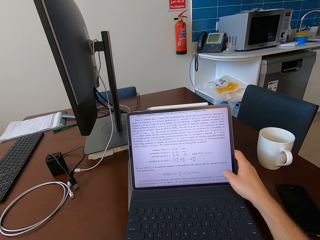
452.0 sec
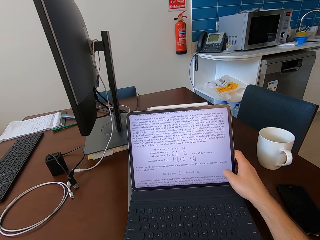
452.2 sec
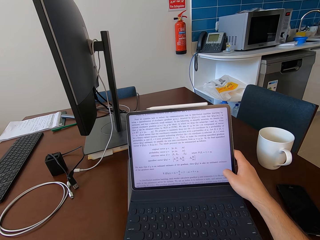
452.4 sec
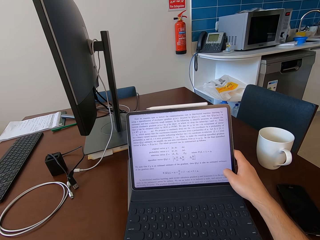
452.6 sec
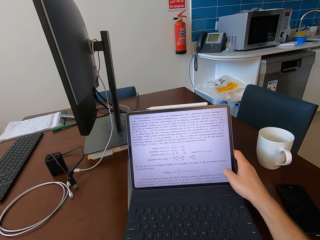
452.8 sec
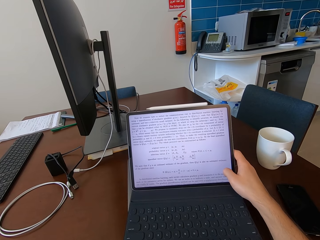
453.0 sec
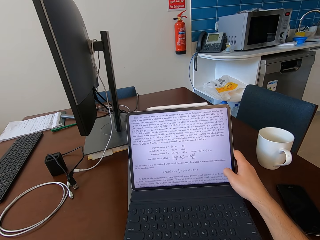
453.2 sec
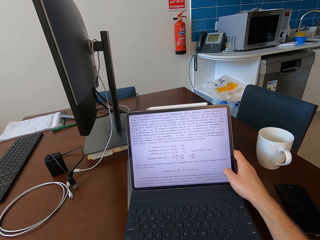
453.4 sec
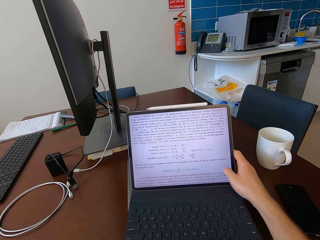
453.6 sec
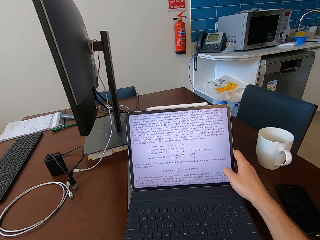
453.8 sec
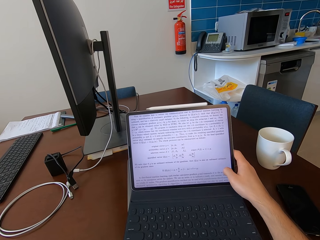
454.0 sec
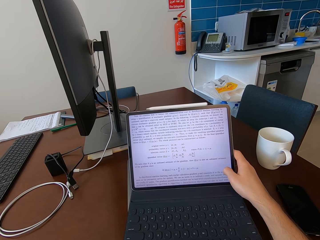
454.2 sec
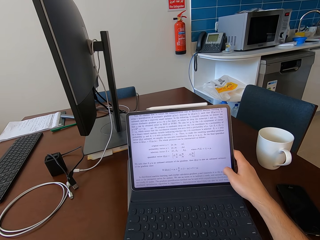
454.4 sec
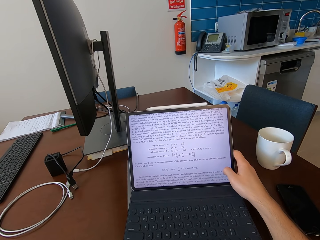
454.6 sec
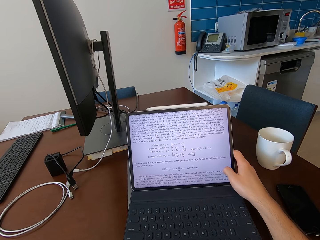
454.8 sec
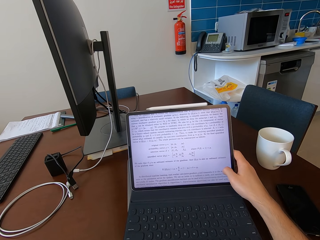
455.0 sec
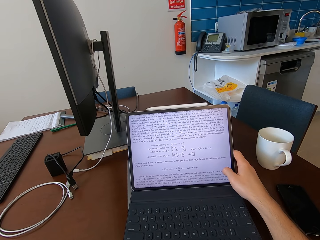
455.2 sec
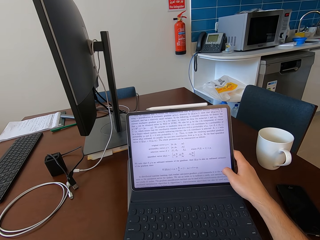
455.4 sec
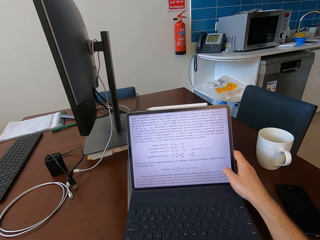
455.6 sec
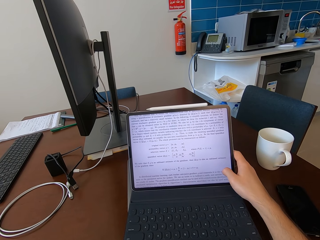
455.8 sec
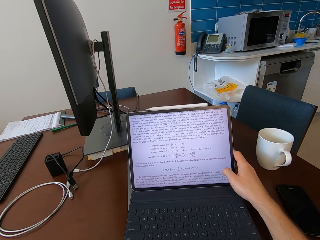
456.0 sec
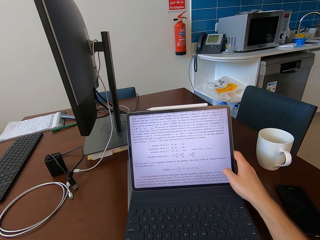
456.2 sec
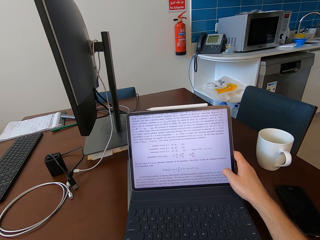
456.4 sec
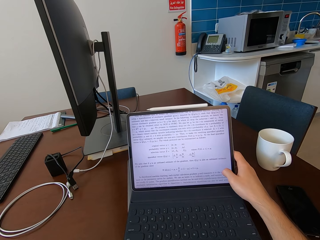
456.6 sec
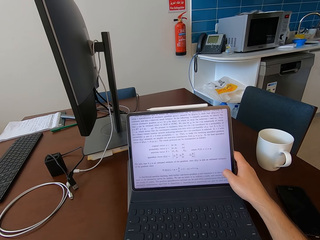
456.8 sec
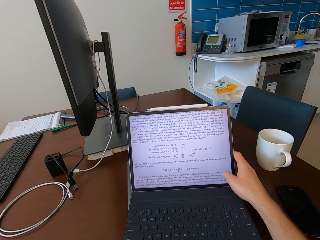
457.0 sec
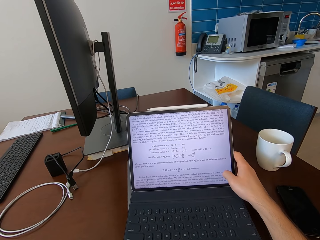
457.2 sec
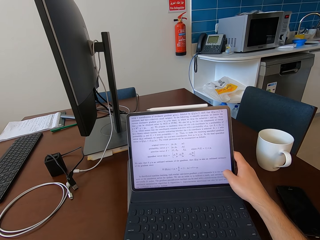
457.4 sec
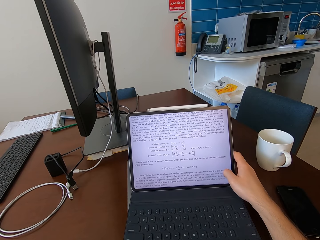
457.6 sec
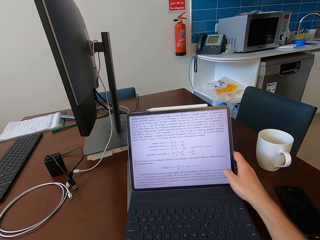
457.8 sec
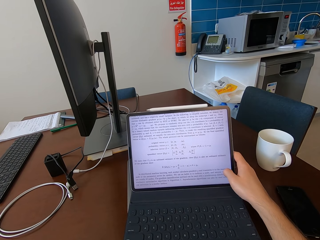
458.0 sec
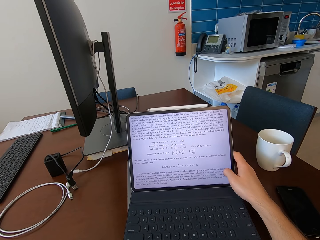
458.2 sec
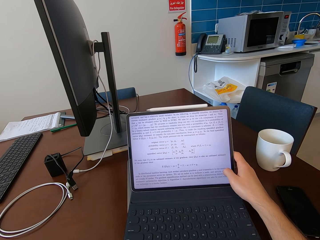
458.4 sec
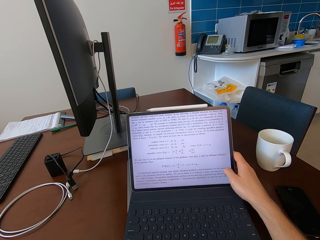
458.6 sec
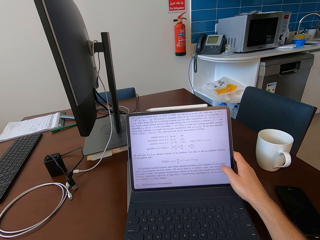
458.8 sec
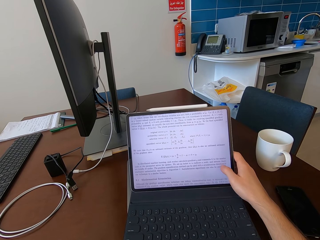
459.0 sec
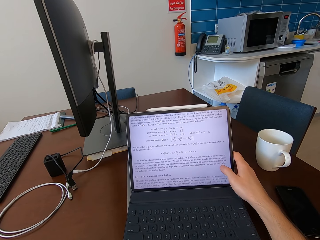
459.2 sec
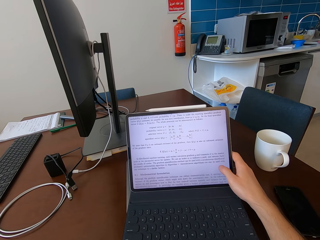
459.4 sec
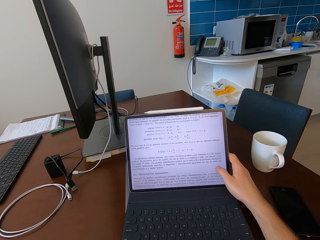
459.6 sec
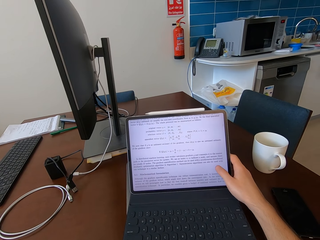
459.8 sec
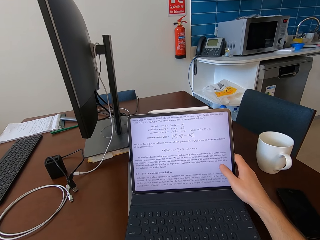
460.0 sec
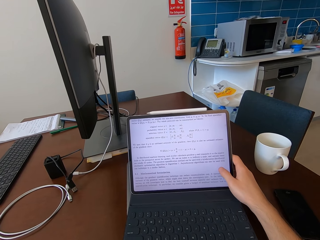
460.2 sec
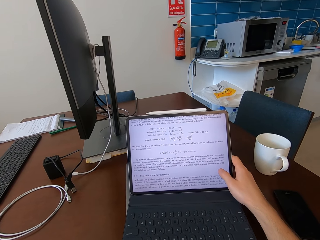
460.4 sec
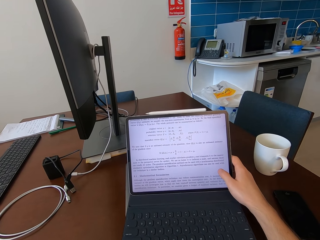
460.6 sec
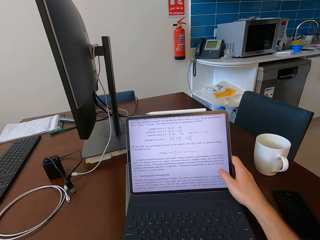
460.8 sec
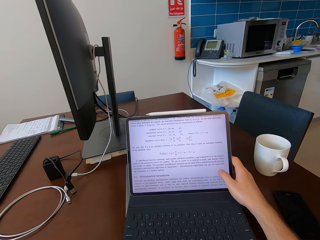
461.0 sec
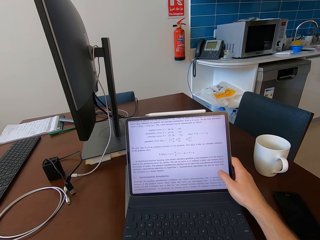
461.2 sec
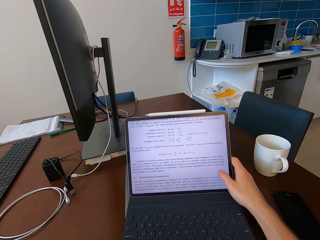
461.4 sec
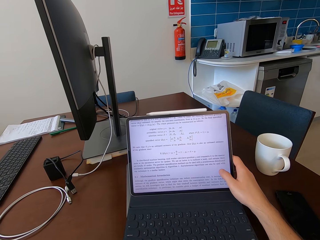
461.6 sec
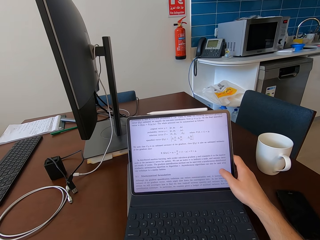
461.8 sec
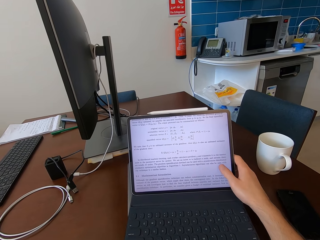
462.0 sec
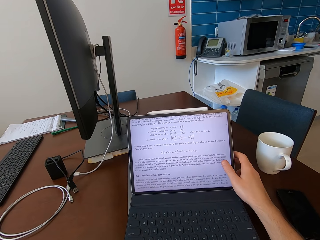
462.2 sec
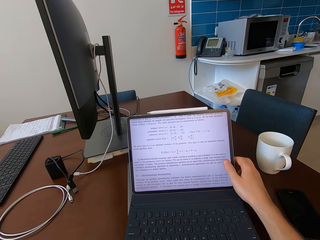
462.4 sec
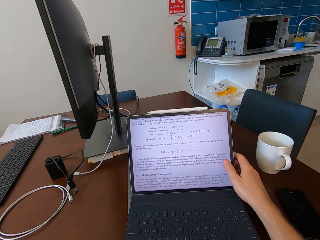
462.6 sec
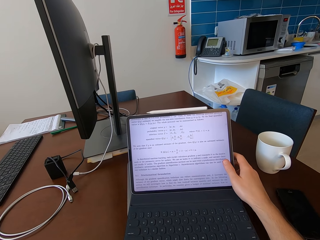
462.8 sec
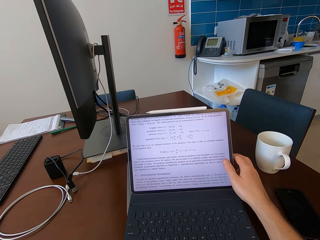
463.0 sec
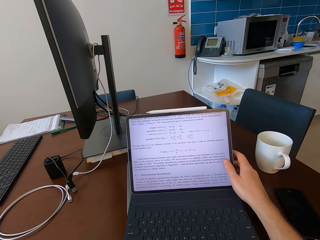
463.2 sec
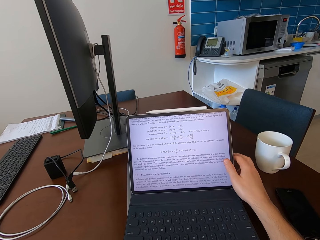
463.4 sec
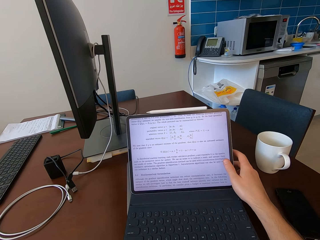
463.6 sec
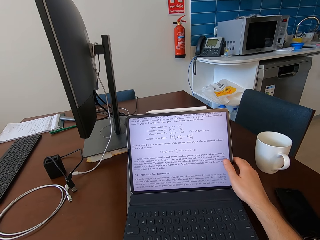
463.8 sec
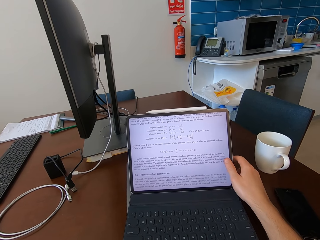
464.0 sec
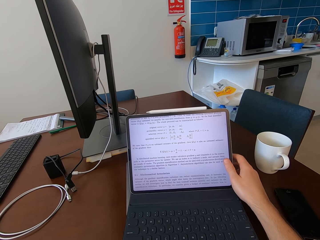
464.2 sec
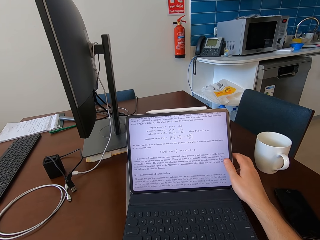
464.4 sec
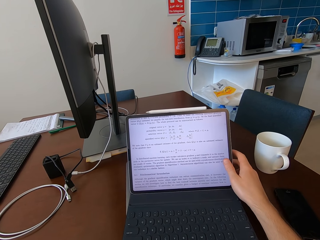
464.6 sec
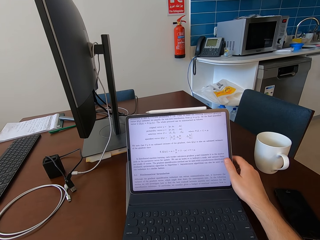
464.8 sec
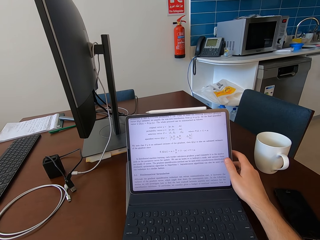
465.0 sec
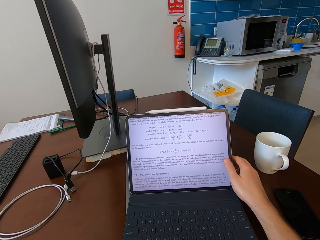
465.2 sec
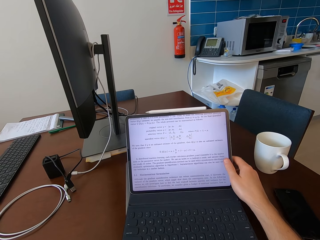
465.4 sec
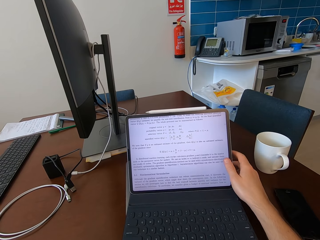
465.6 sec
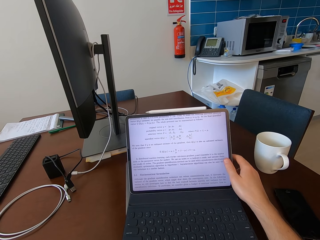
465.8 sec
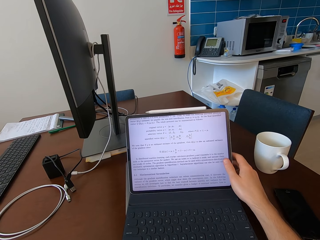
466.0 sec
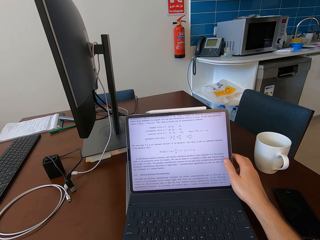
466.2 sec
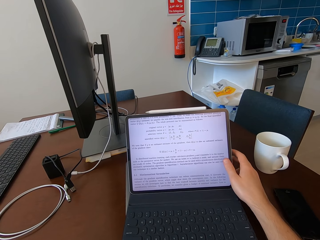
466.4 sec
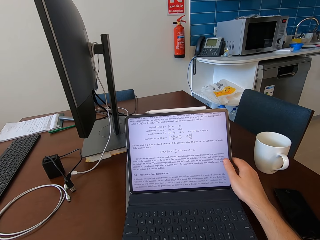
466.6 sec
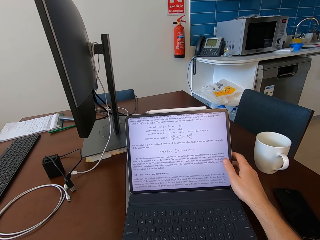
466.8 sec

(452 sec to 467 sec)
The camera wearer scrolls the laptop. They touch the laptop.

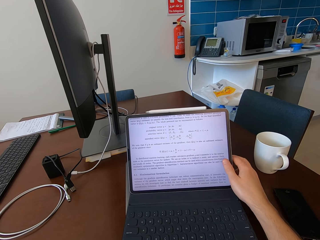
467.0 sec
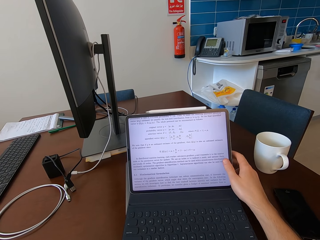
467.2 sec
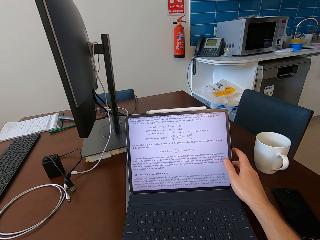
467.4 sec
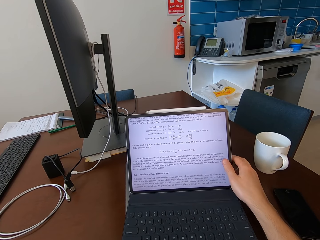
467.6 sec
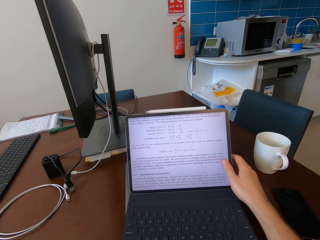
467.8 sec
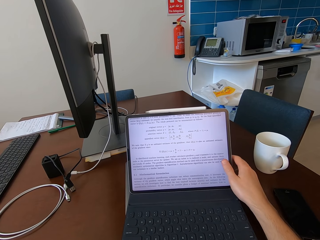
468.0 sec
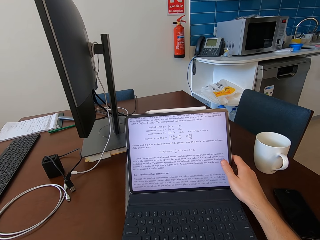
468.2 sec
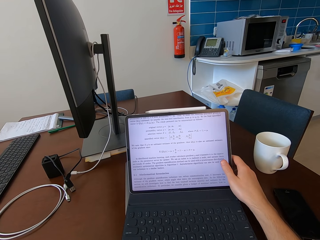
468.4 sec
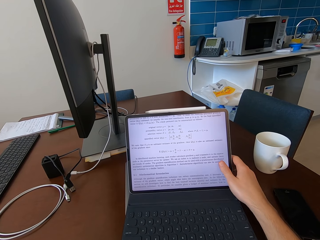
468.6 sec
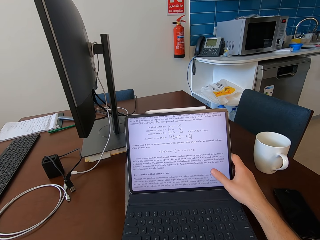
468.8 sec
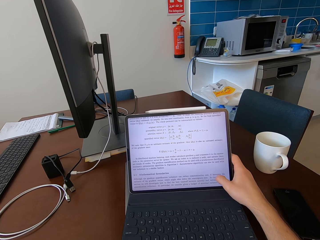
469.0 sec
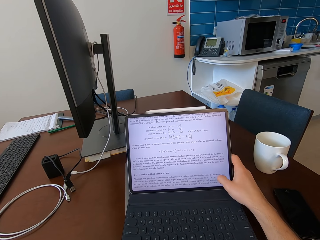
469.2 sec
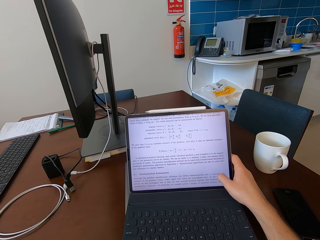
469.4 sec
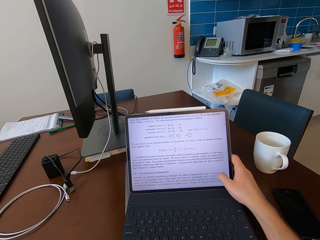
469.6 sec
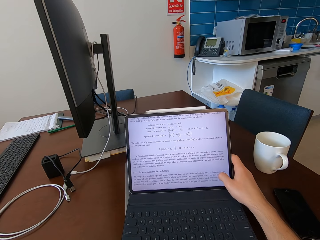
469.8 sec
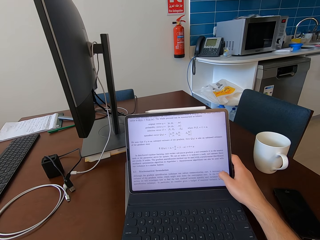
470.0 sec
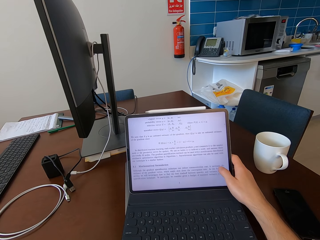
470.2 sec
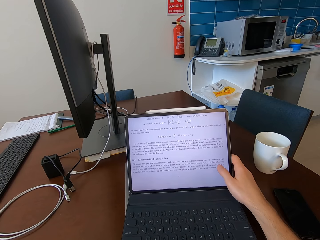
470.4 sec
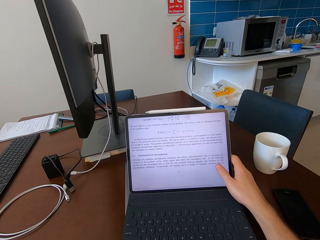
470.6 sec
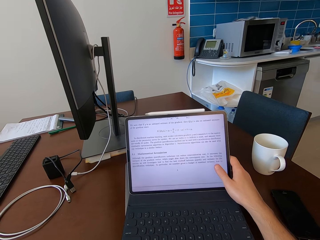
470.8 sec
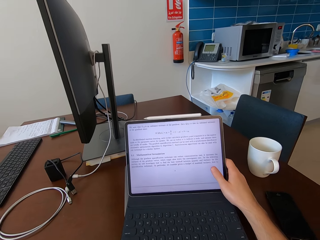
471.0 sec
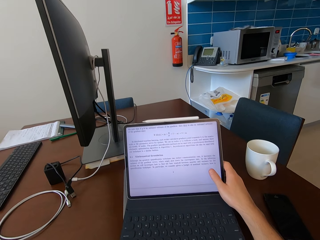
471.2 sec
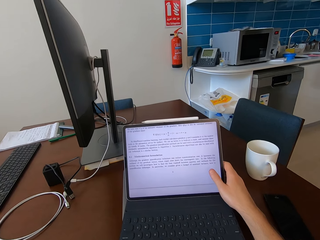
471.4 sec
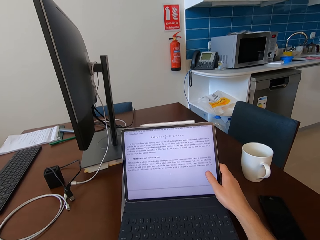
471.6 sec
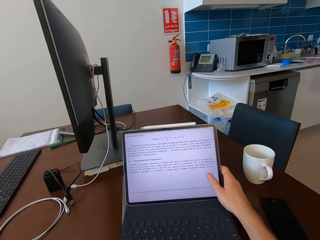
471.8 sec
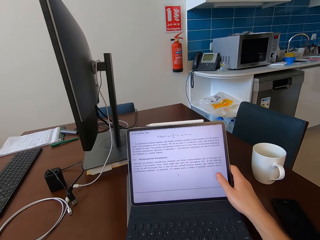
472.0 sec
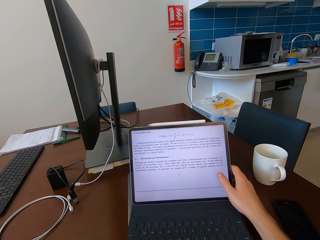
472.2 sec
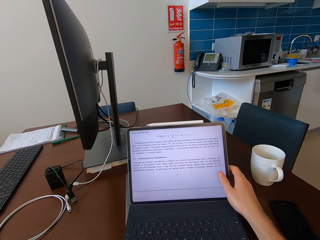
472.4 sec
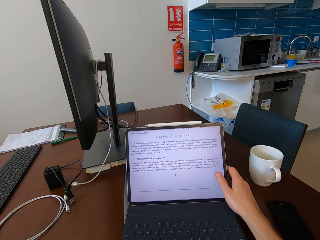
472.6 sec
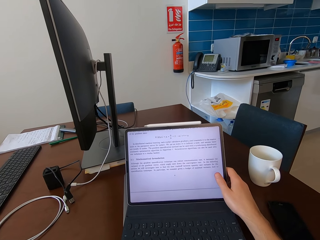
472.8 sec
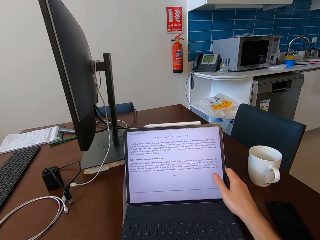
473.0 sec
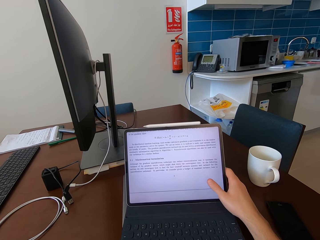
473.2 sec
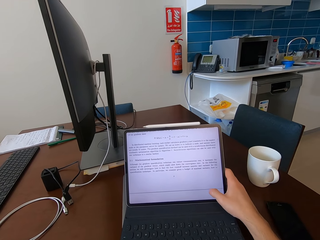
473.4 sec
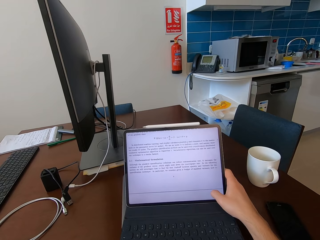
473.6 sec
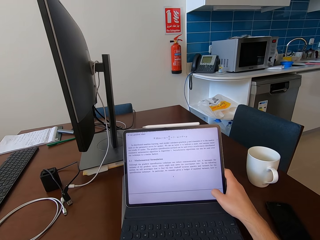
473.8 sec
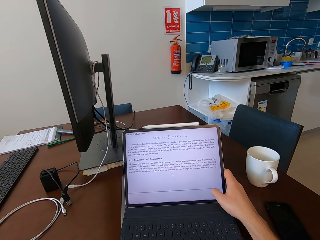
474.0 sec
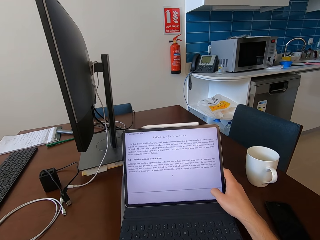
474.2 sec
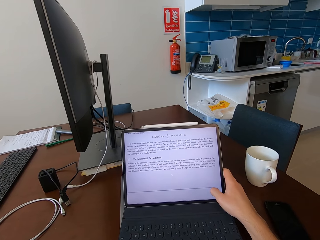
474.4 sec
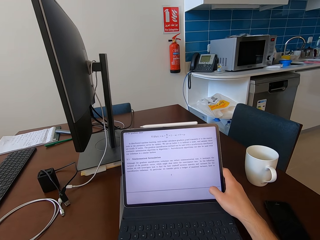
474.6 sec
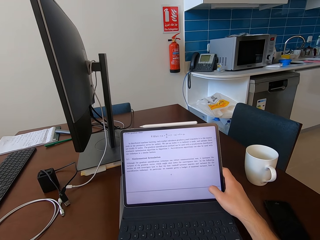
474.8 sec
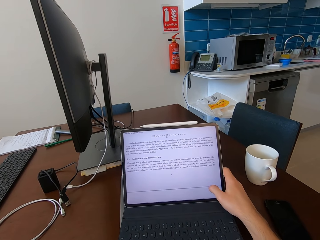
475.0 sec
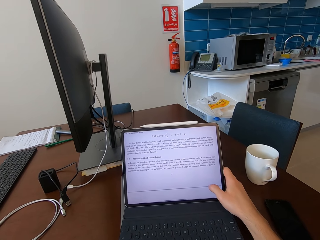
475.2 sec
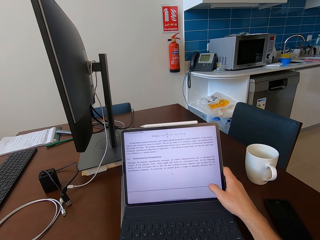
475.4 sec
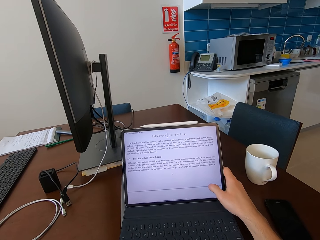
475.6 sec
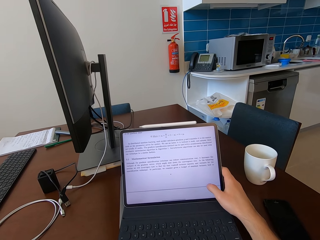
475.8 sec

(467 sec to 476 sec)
The camera wearer scrolls the laptop.
